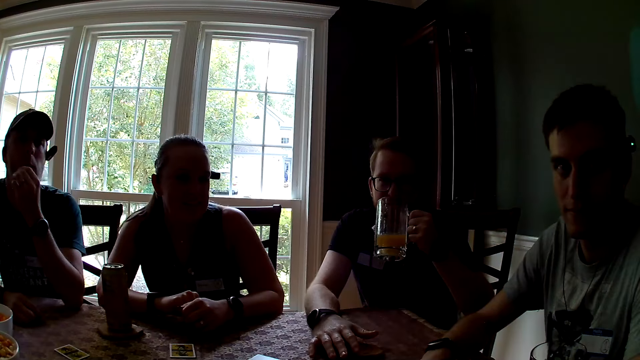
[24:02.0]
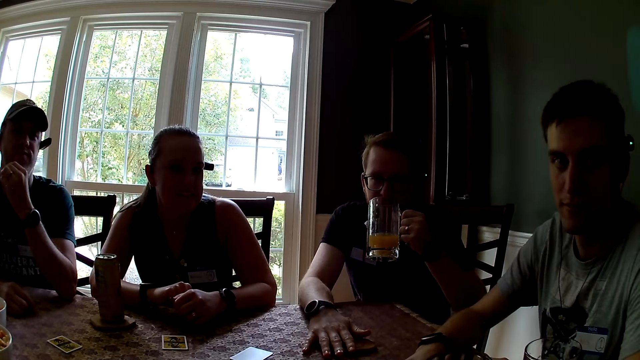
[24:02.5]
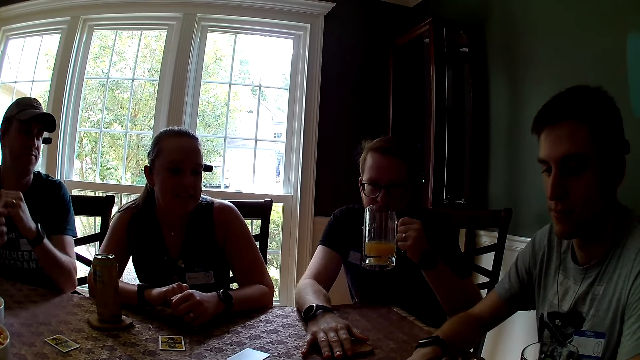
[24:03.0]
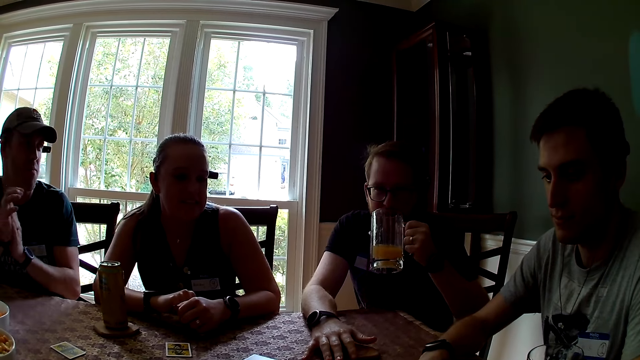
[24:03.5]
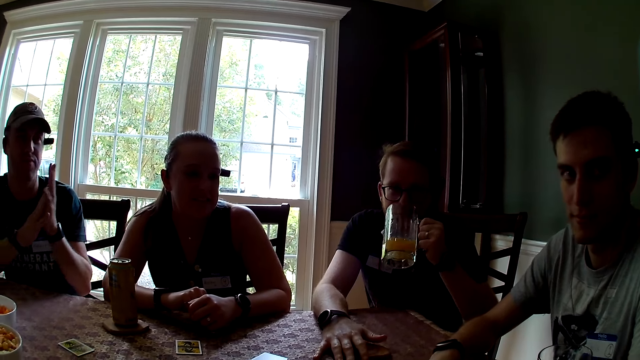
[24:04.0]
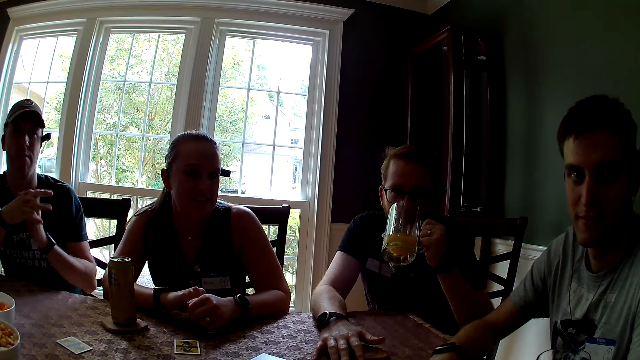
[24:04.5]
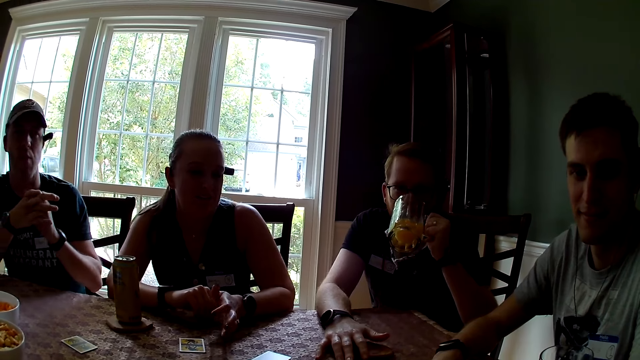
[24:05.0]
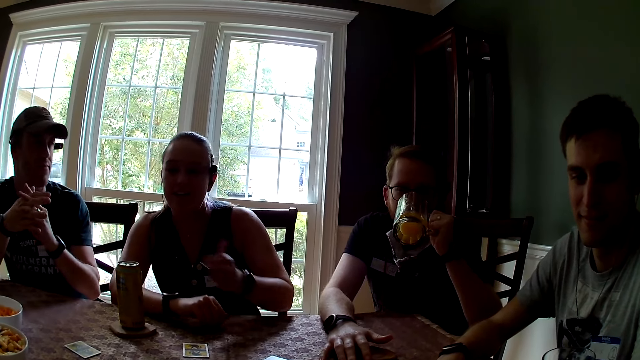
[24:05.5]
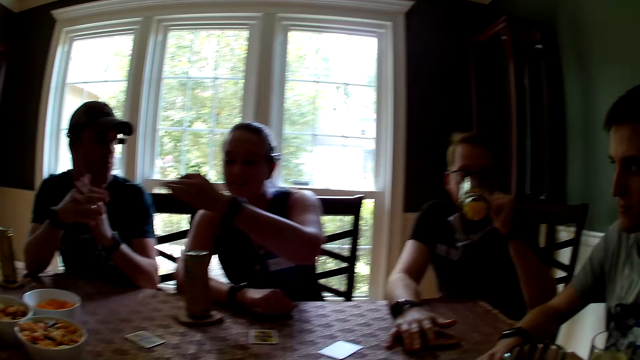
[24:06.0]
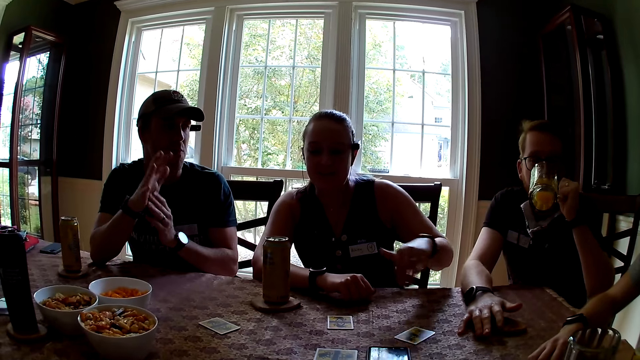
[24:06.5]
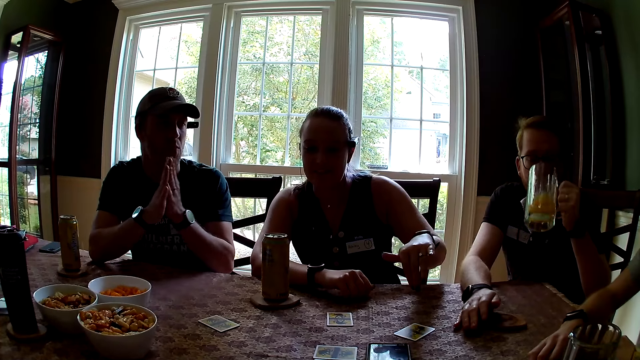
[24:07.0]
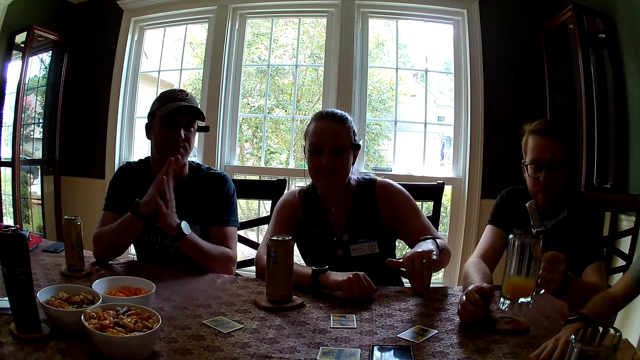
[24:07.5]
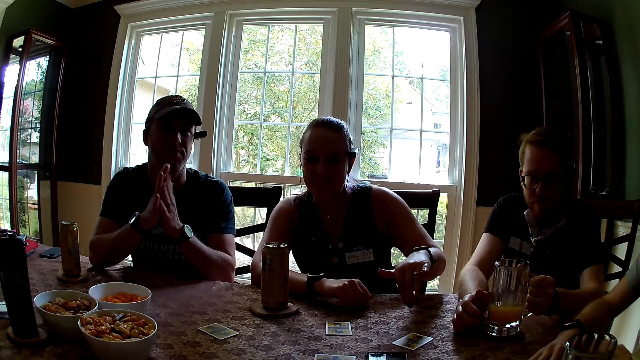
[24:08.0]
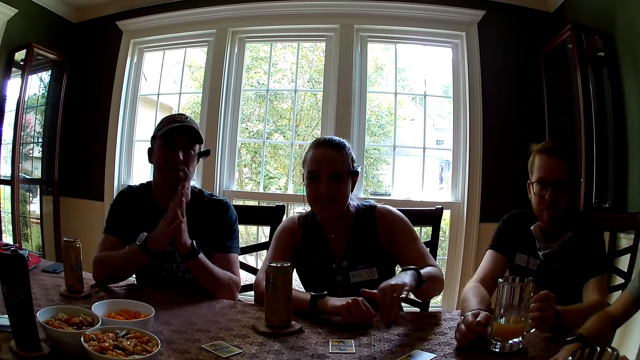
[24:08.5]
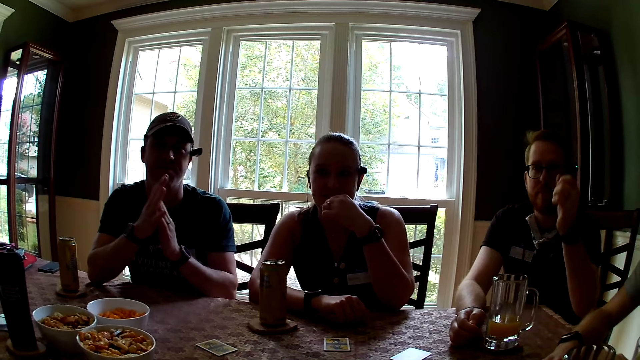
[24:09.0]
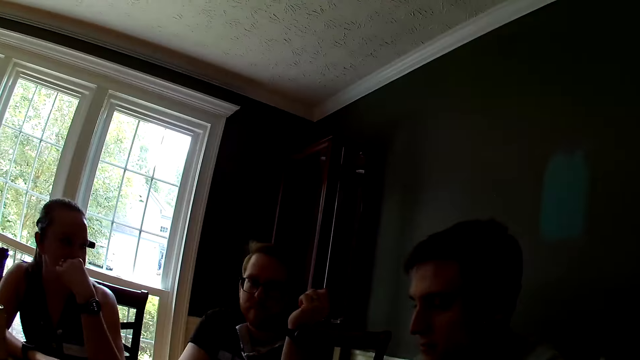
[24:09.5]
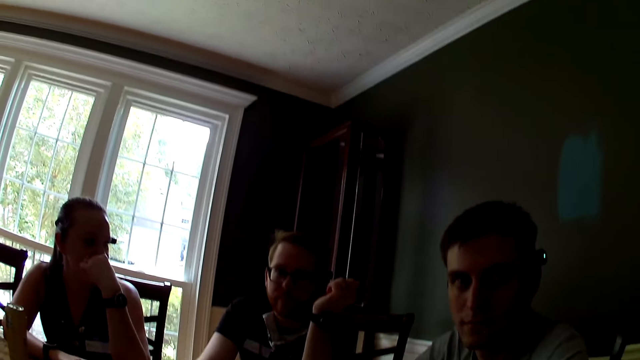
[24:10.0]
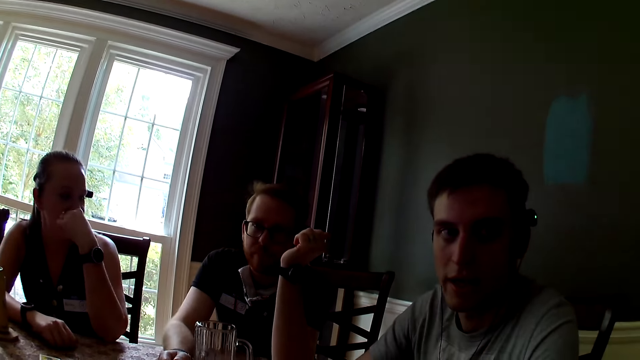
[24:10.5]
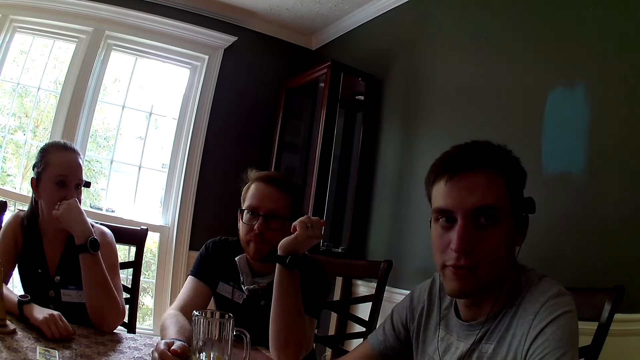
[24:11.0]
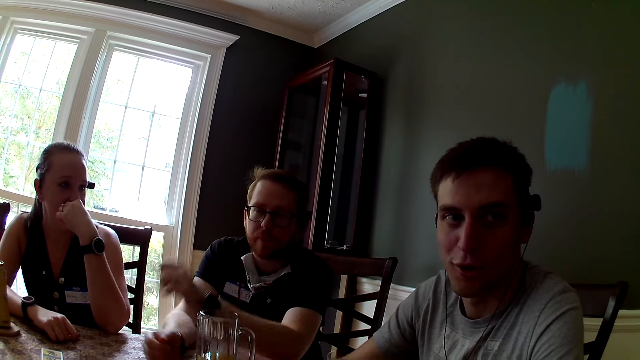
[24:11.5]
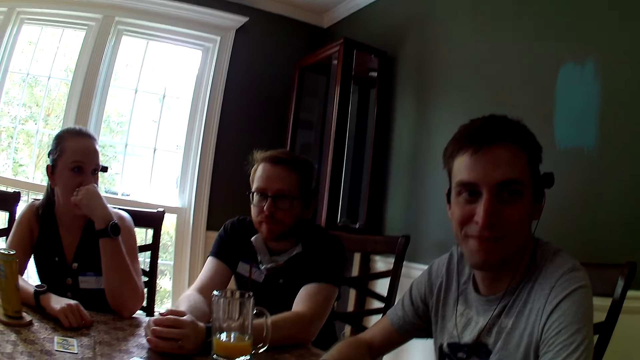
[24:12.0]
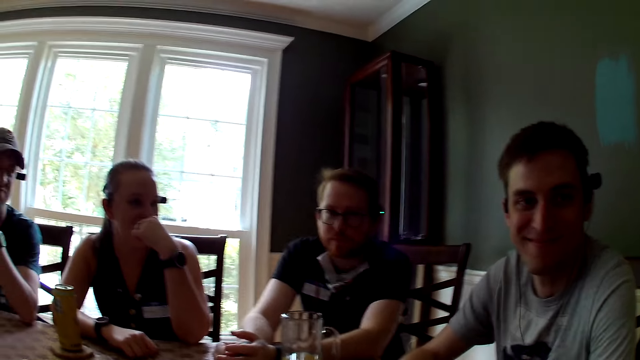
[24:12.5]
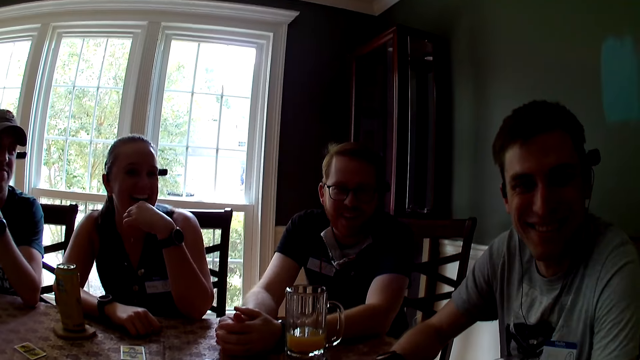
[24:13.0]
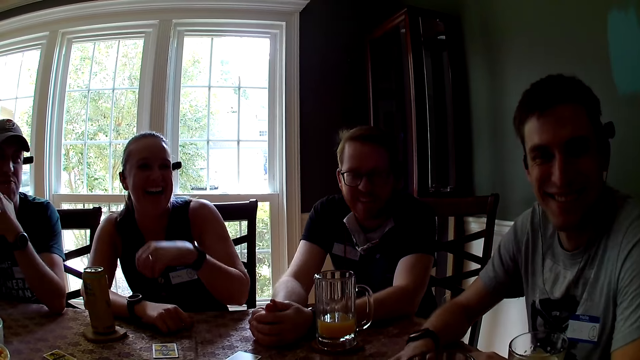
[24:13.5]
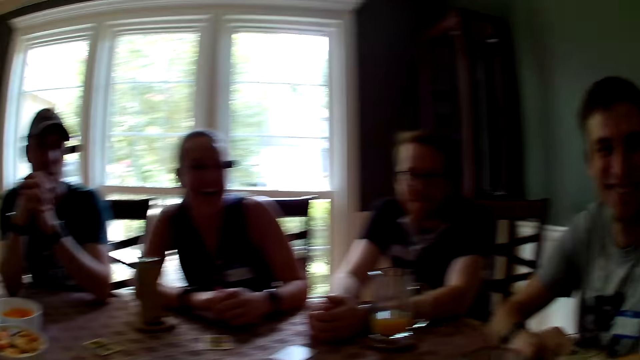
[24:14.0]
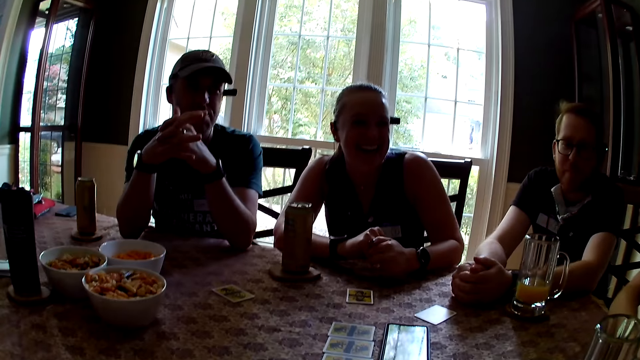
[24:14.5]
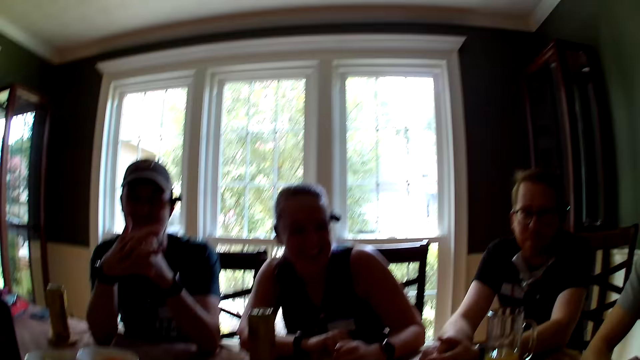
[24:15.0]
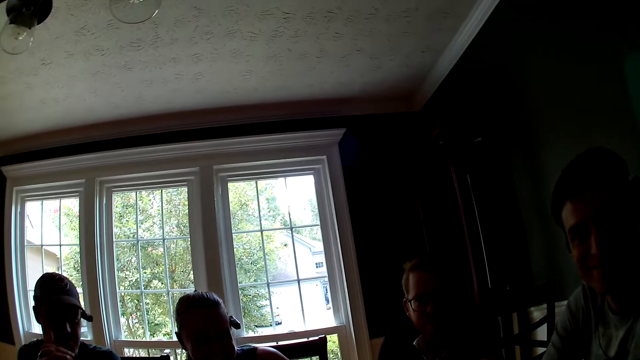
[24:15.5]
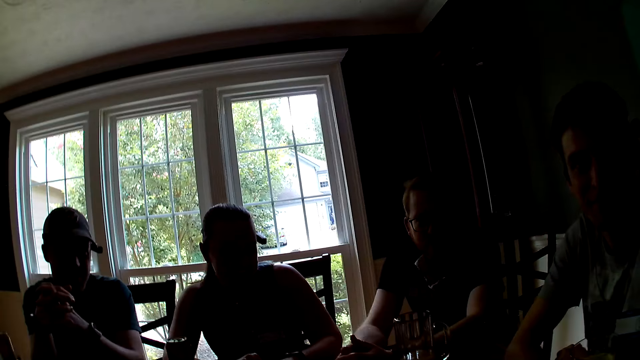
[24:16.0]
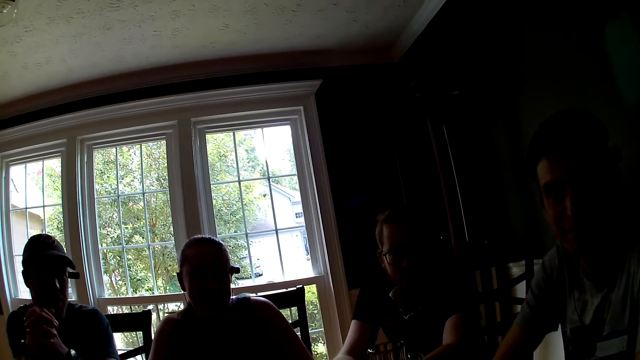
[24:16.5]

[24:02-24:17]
The camera wearer looks at a lady. A man rubs his hands. Another man drinks from the glass. Another lady makes gestures with her hands. The second man drops the glass cup on the table with his left hand. The camera wearer converses with a third man. The third man speaks to the camera wearer. The camera wearer laughs with everyone.

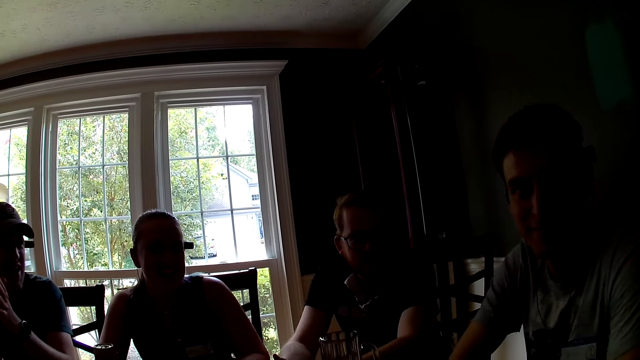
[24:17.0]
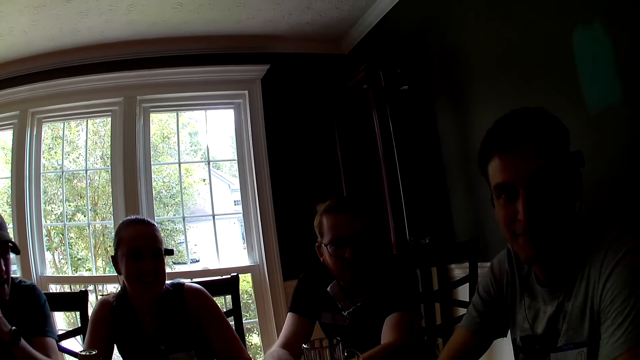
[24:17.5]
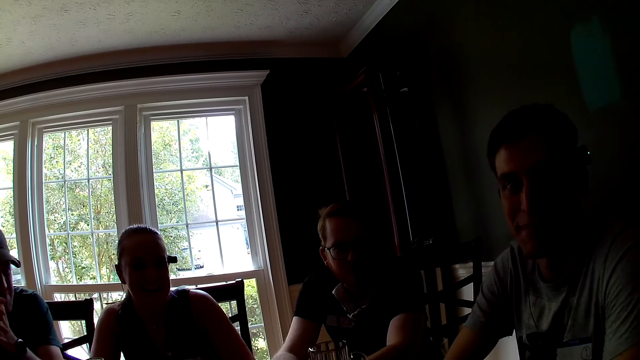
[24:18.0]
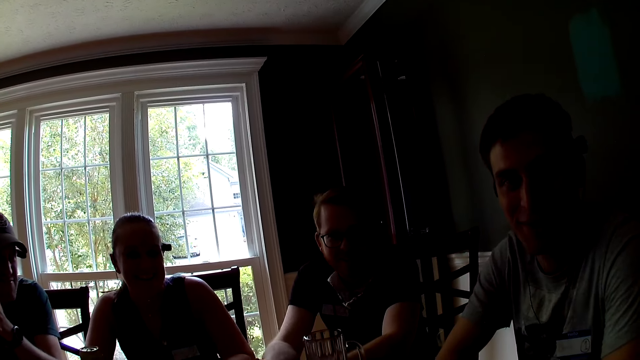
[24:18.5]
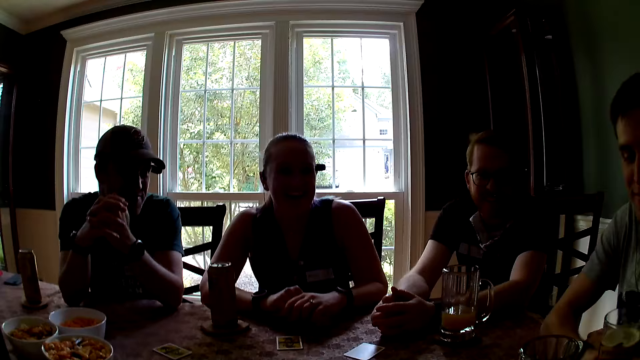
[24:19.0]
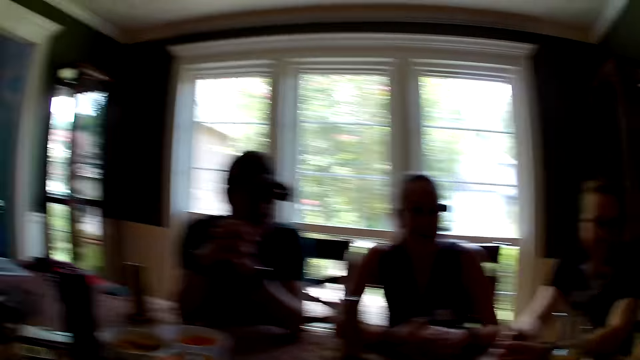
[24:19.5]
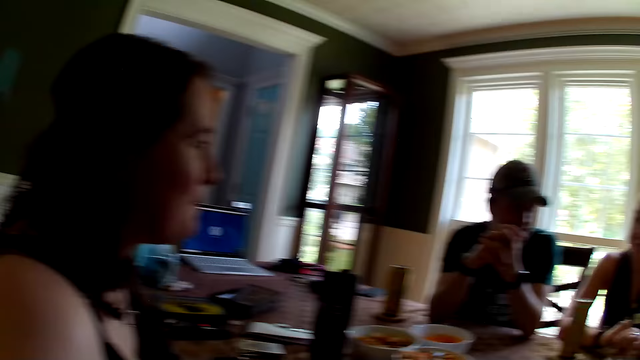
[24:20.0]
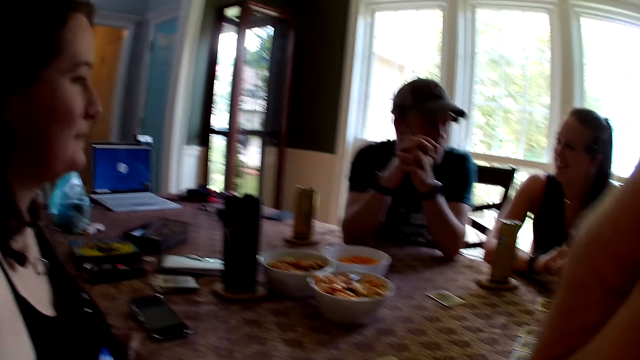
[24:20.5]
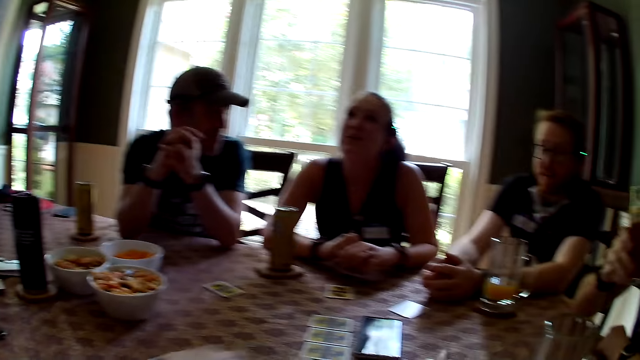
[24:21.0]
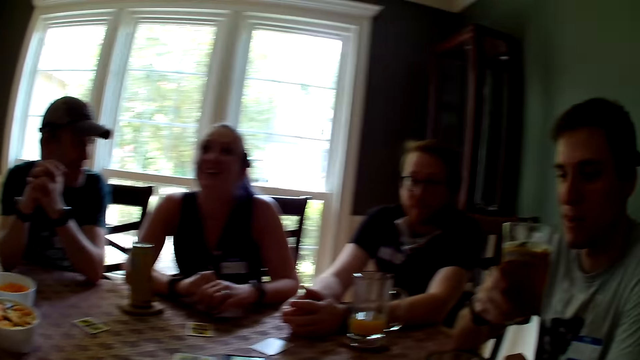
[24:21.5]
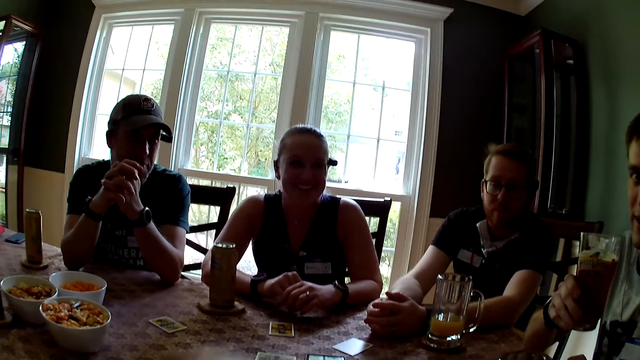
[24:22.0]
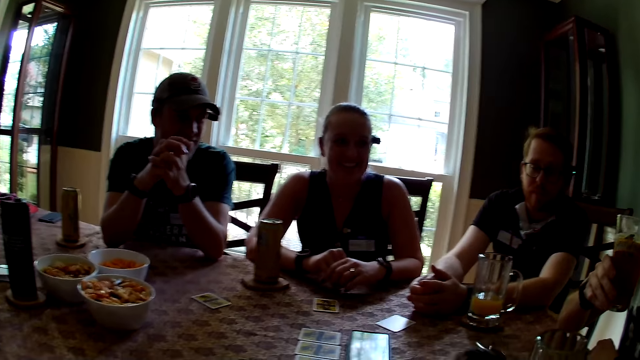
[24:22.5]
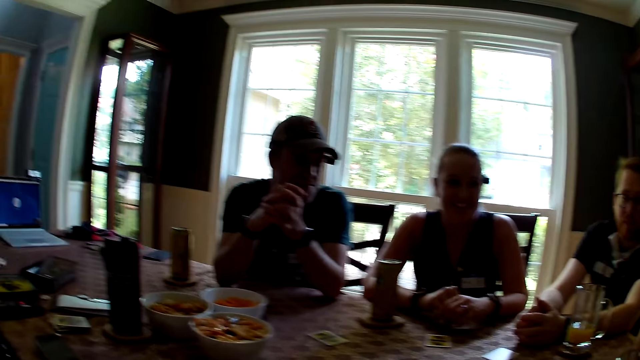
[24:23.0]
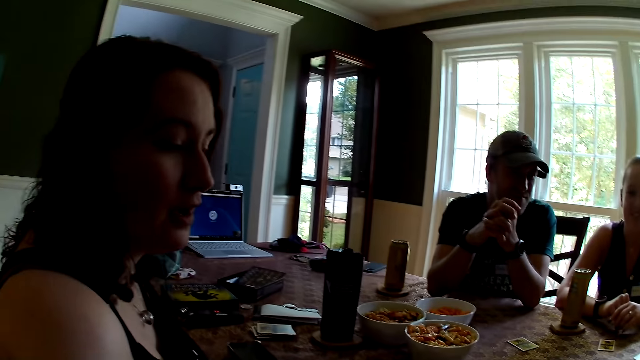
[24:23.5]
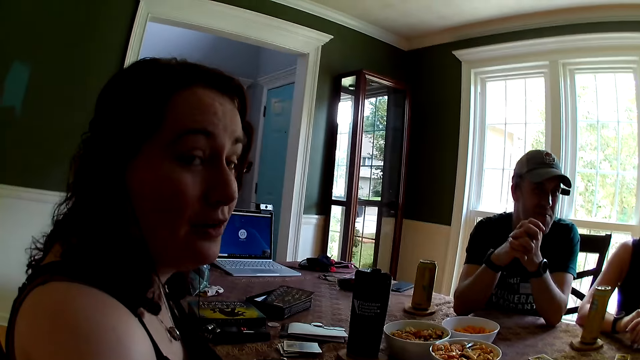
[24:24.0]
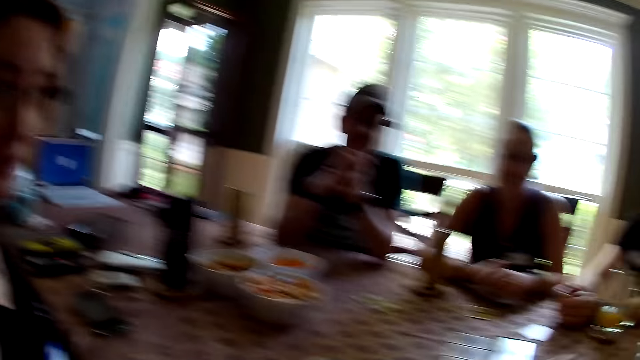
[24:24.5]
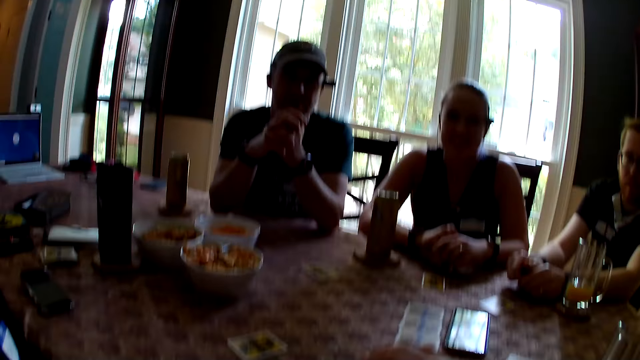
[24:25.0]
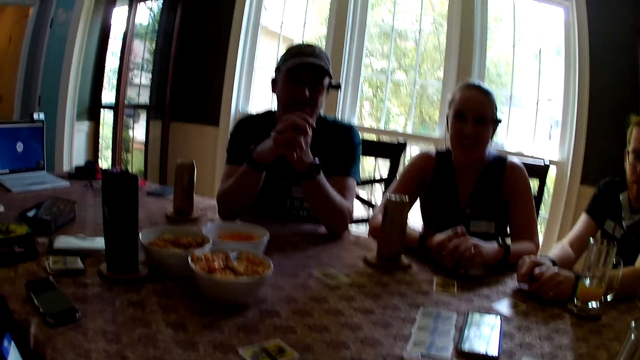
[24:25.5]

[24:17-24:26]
The camera wearer speaks to a man. The man speaks to the camera wearer. The camera wearer raises her hand to something. The man holds a glass in hand. A lady speaks to the camera wearer.
